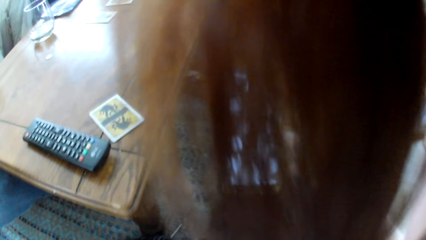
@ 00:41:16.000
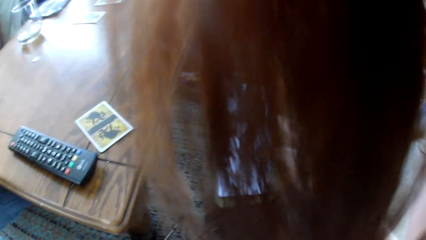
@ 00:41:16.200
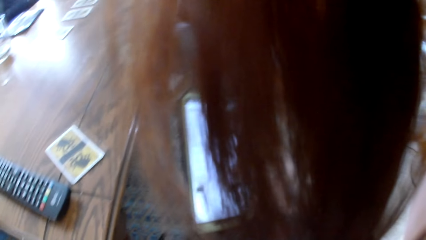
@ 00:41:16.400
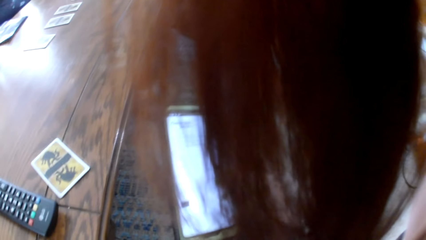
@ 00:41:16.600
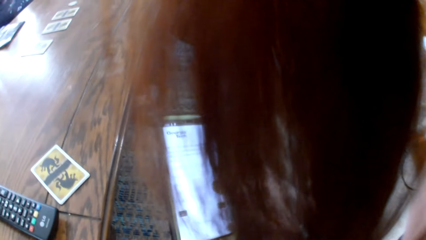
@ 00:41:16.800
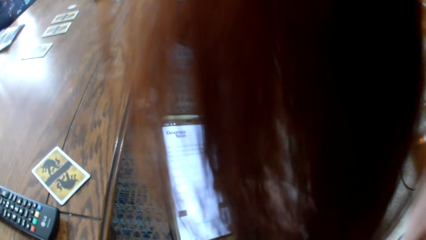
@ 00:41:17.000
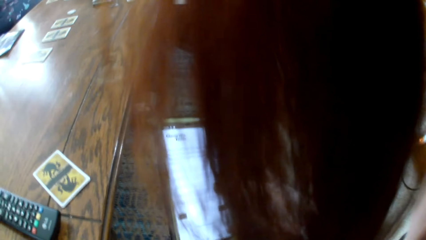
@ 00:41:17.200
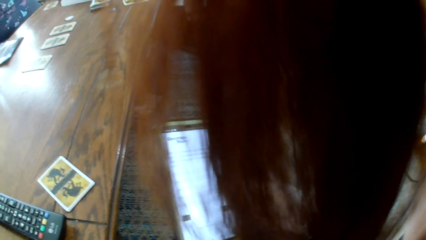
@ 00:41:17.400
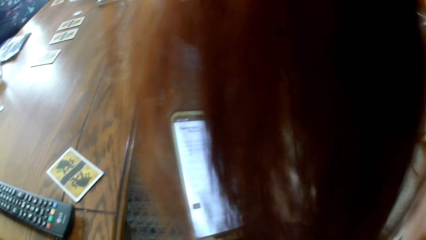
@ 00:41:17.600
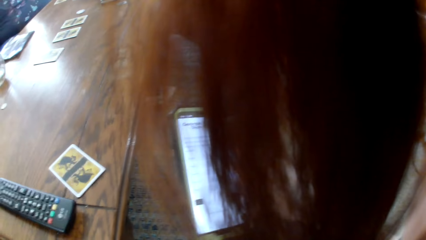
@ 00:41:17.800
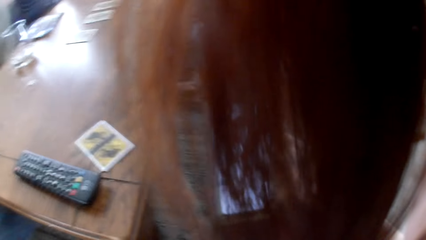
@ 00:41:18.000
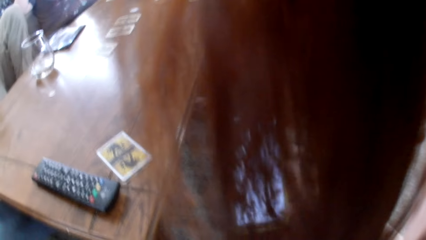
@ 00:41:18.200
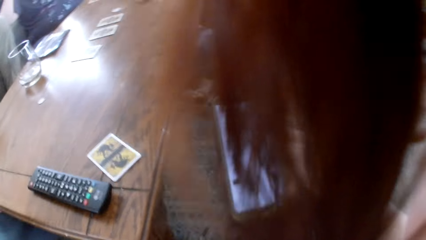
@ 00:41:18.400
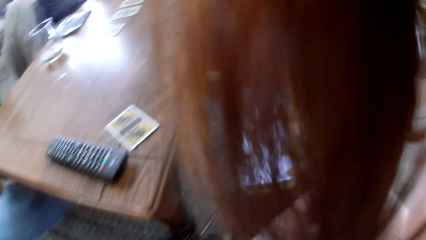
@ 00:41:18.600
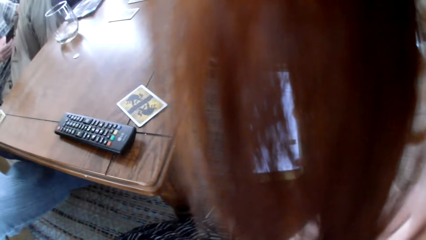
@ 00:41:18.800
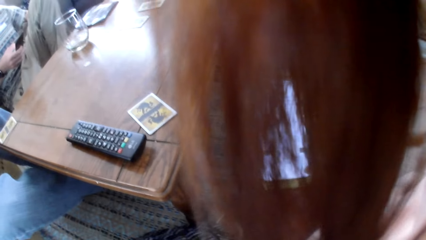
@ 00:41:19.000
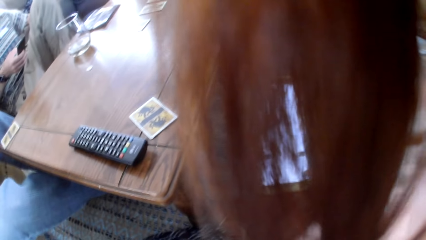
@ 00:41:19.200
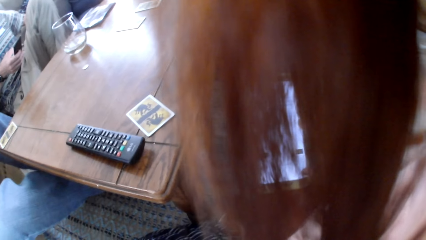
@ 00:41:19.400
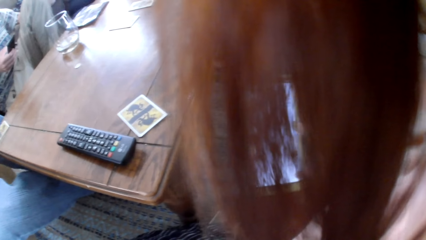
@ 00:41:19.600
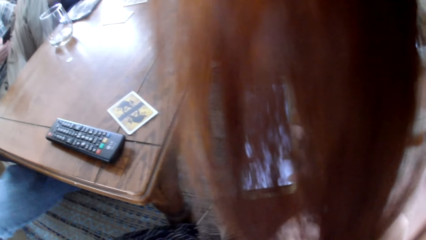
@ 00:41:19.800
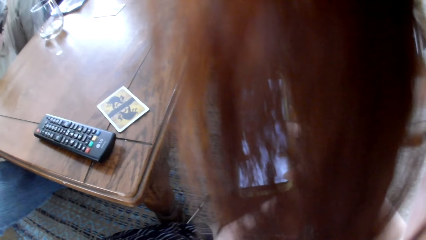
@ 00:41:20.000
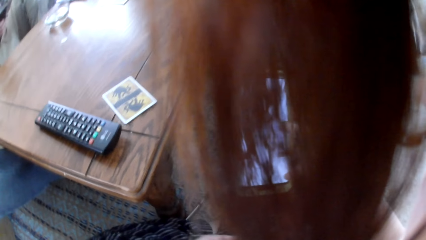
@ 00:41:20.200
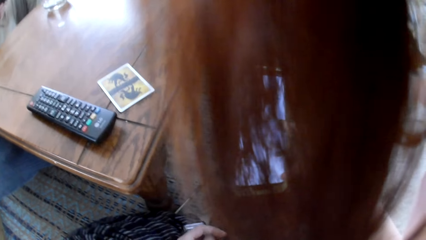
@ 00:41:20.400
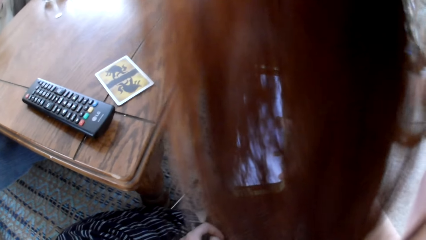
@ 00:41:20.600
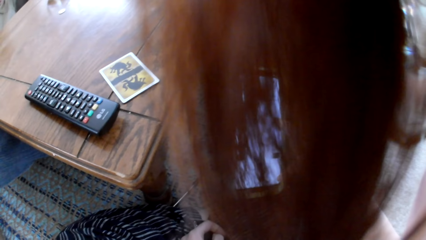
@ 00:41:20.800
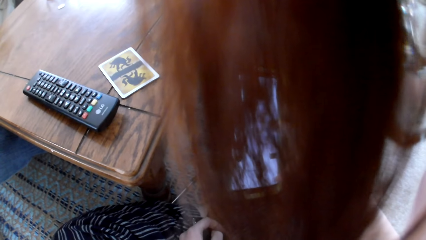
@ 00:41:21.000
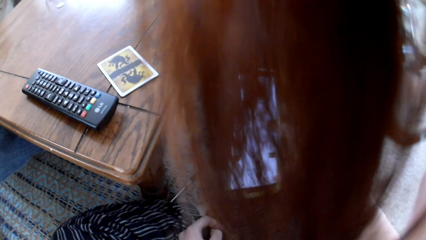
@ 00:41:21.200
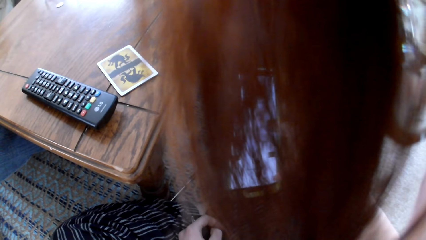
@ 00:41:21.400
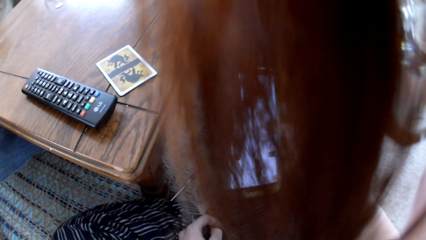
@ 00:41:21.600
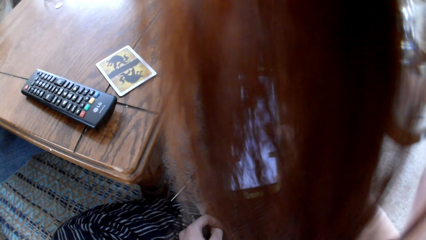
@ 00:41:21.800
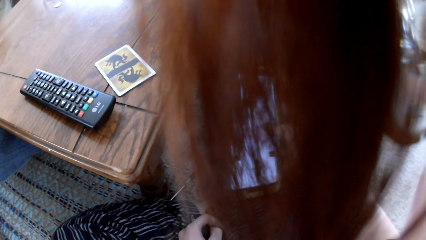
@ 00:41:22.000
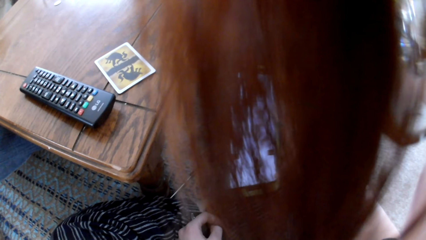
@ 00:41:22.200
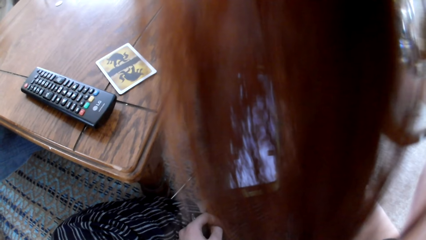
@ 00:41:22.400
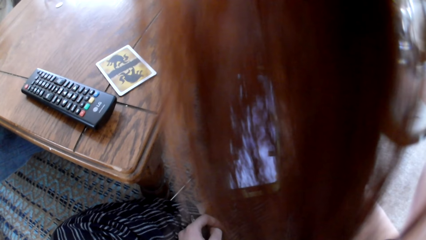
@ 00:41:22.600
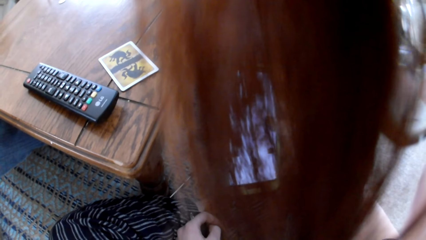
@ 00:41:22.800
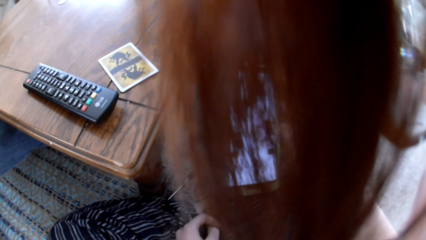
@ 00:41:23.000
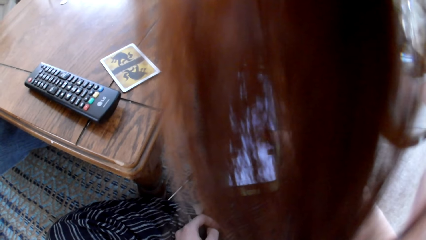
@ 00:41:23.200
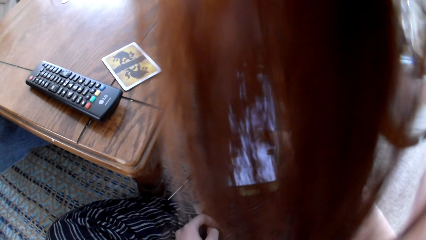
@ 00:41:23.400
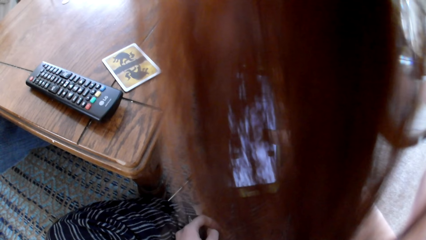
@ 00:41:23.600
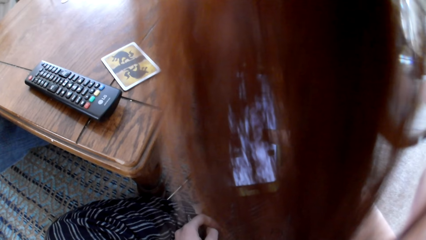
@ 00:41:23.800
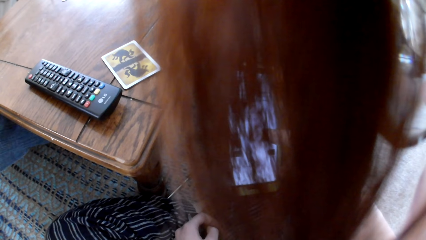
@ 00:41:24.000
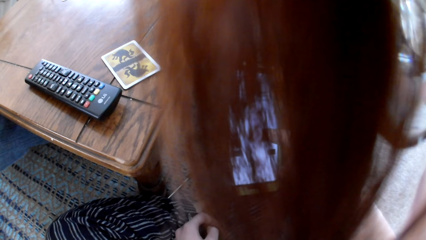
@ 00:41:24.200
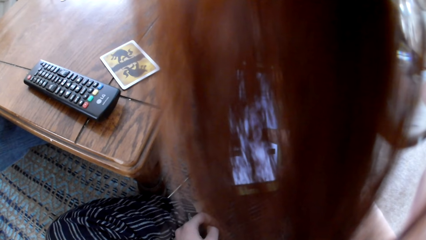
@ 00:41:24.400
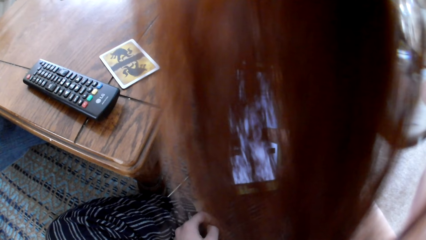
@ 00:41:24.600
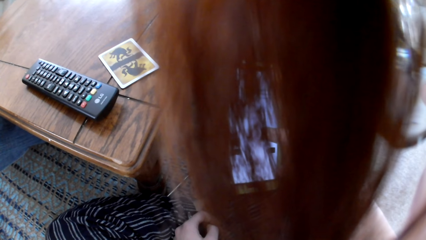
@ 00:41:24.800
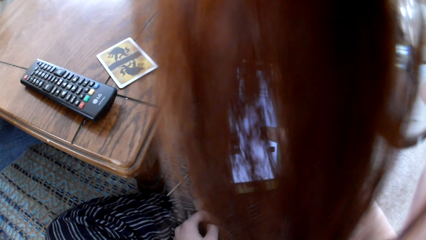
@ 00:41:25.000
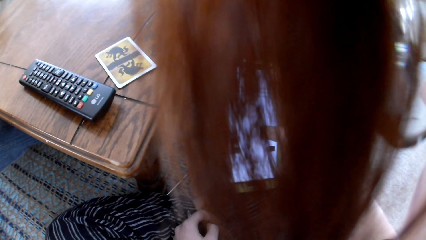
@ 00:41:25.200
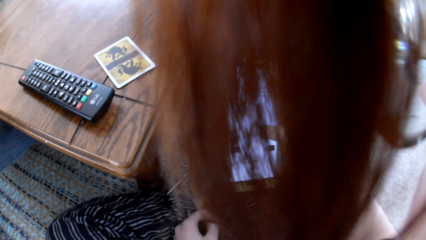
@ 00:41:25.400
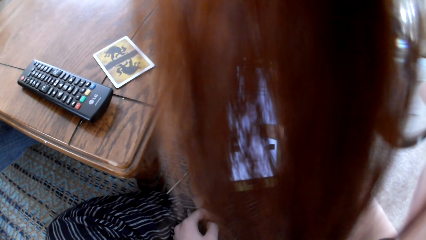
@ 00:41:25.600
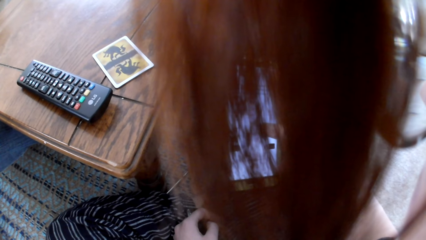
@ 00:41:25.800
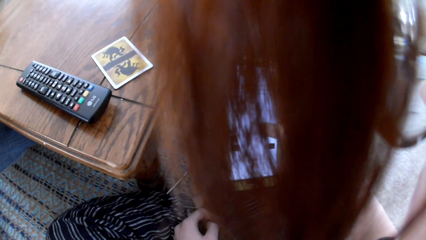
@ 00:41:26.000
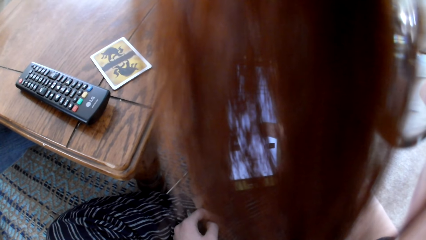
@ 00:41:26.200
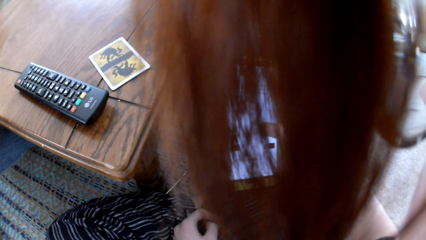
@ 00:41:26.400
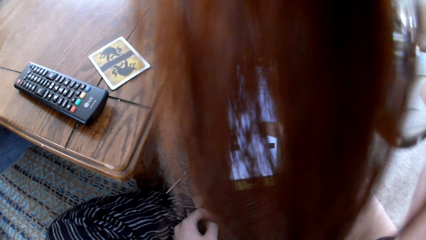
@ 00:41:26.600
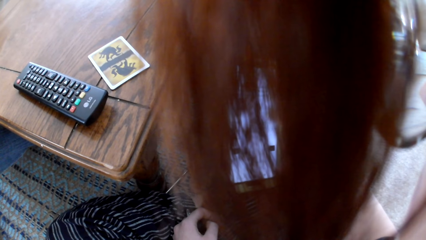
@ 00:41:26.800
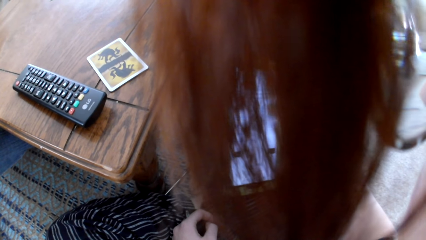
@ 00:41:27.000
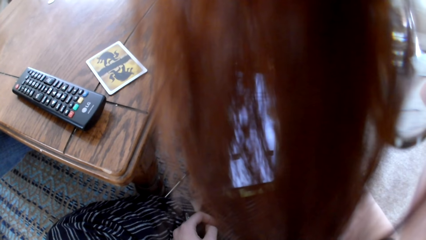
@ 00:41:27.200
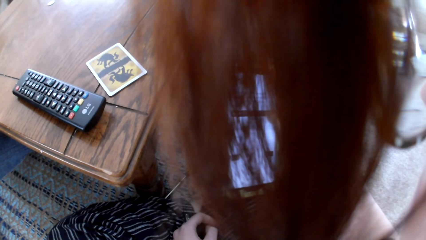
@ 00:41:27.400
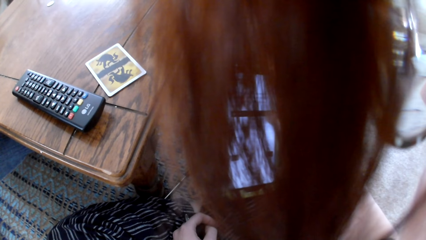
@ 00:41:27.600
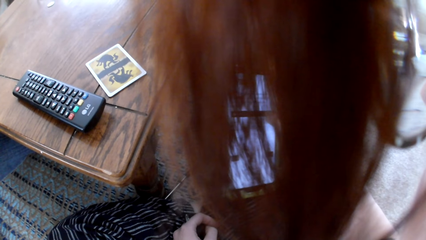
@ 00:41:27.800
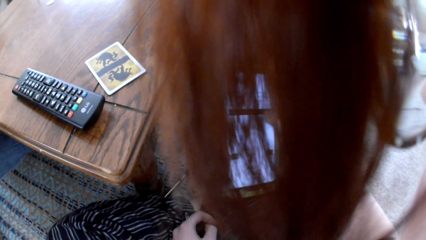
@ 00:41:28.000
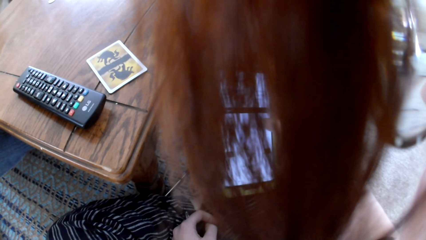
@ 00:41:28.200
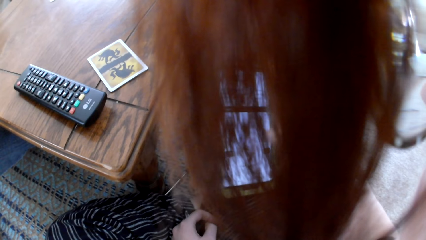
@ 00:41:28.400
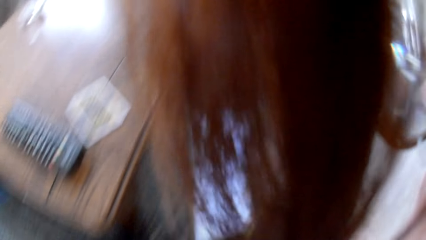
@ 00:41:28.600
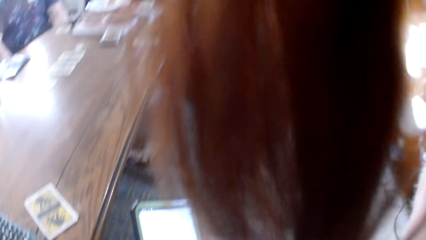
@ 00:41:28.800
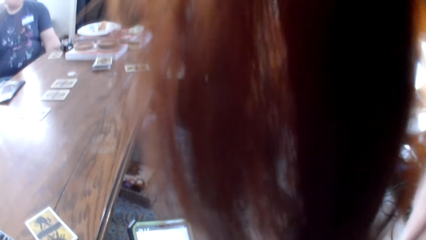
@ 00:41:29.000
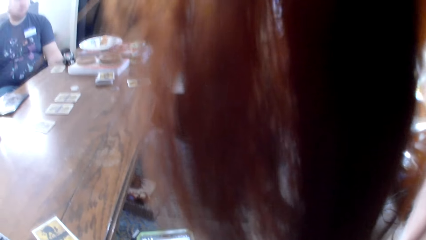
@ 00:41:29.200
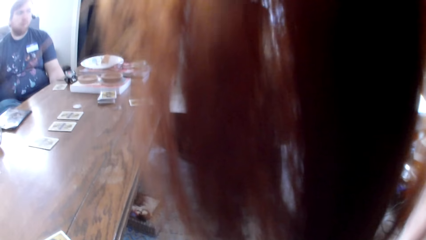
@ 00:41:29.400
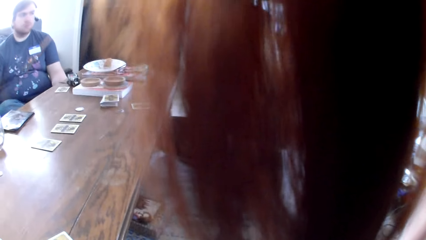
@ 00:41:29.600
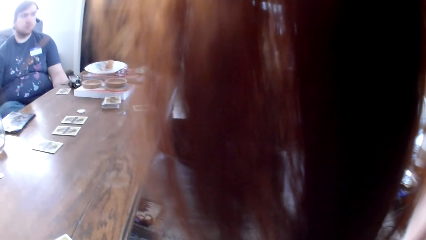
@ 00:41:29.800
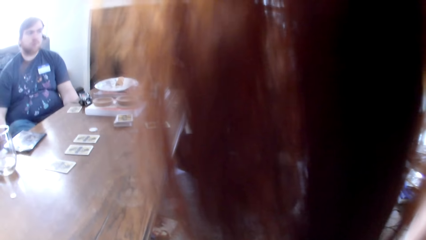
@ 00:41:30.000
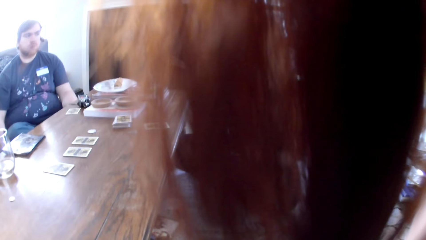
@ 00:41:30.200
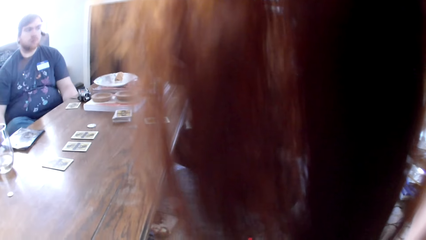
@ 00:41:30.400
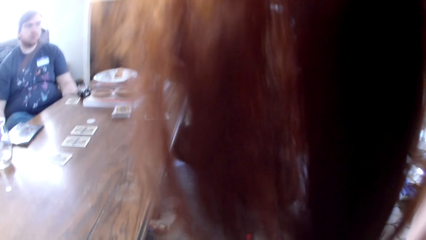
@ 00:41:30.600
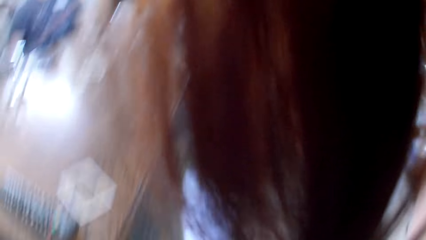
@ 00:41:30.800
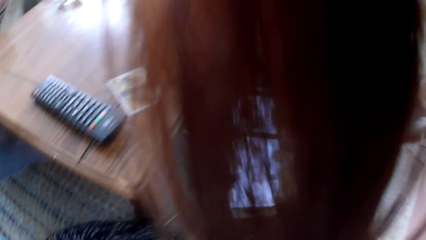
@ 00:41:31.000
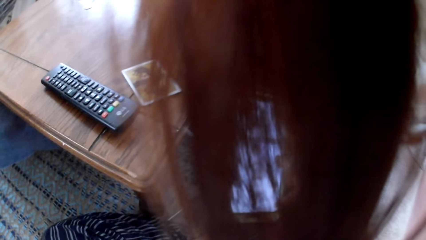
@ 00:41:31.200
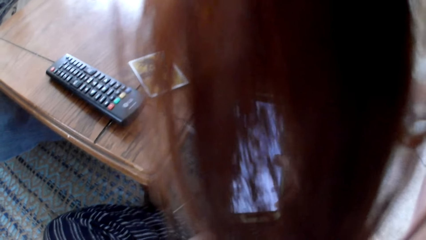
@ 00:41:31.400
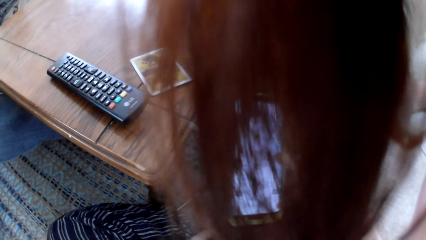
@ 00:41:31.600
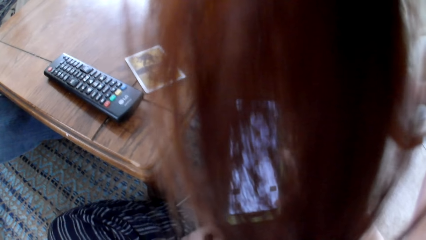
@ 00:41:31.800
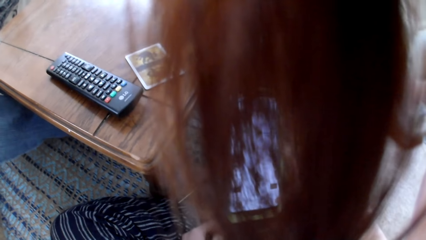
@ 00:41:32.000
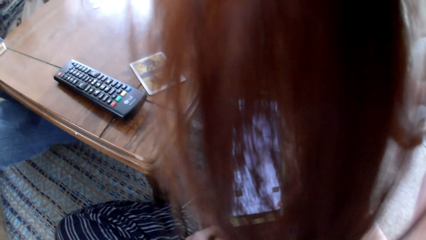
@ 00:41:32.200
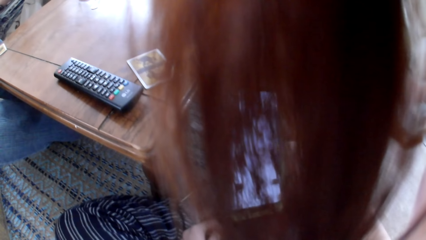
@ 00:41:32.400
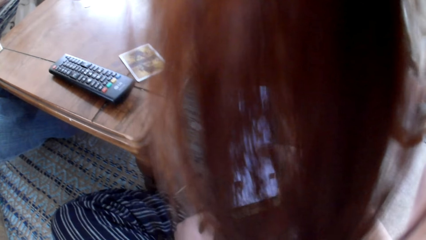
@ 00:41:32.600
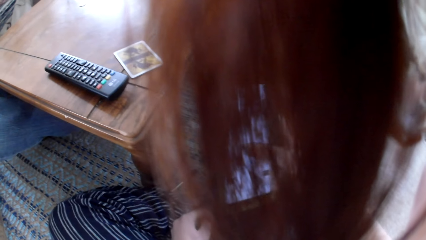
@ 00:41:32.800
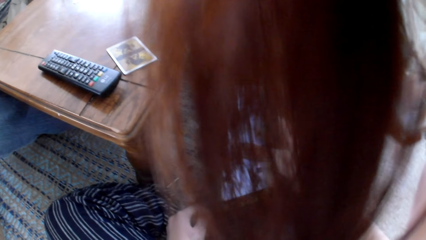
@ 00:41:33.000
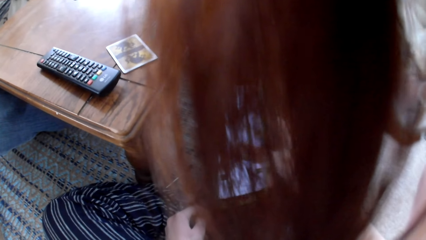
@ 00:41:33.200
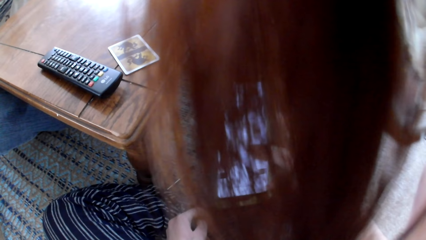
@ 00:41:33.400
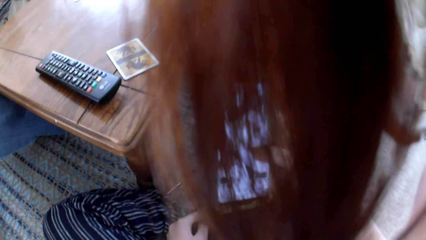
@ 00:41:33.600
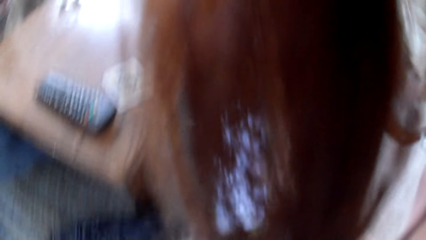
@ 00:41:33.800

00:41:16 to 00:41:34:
The camera wearer operates the phone. A woman talks to the colleagues. The camera wearer operates the phone.
